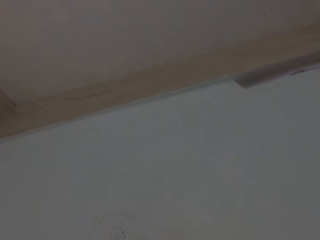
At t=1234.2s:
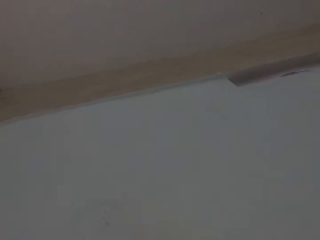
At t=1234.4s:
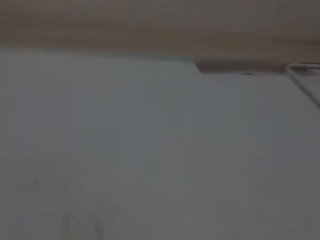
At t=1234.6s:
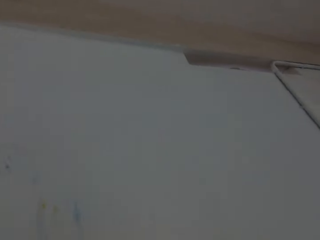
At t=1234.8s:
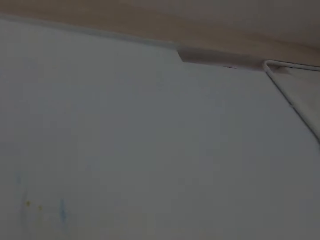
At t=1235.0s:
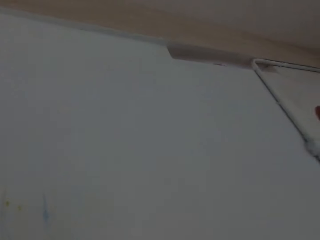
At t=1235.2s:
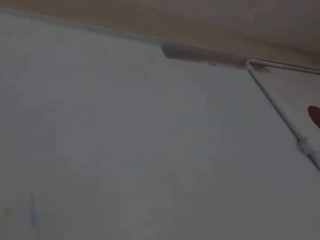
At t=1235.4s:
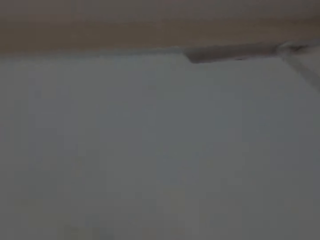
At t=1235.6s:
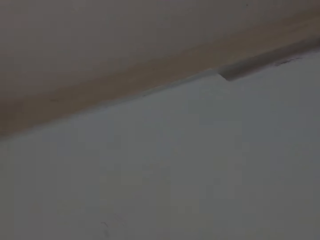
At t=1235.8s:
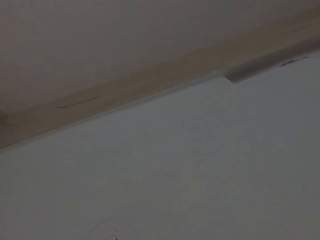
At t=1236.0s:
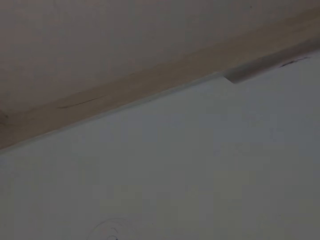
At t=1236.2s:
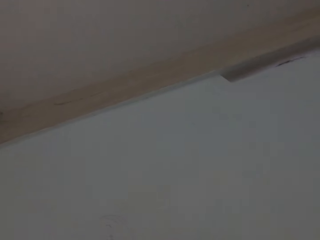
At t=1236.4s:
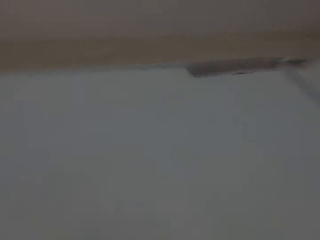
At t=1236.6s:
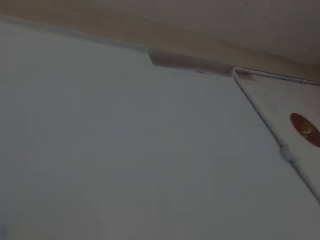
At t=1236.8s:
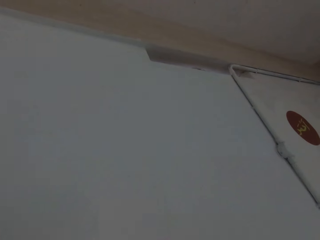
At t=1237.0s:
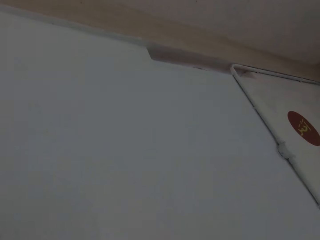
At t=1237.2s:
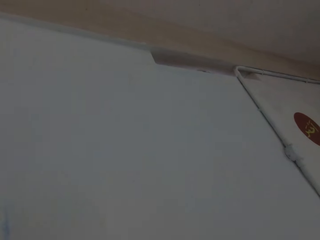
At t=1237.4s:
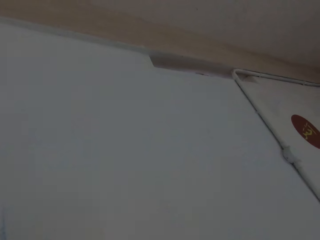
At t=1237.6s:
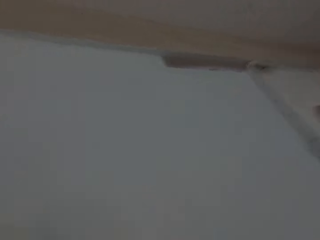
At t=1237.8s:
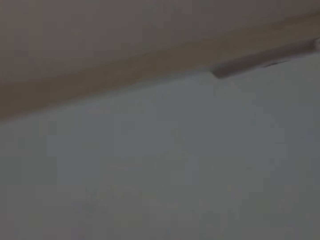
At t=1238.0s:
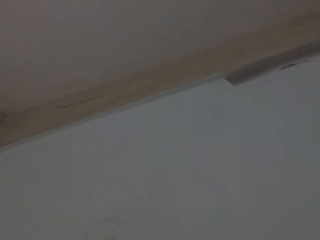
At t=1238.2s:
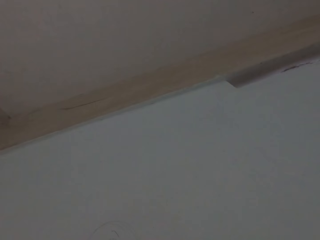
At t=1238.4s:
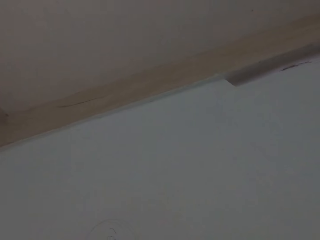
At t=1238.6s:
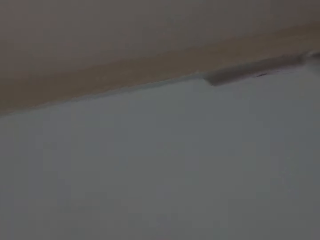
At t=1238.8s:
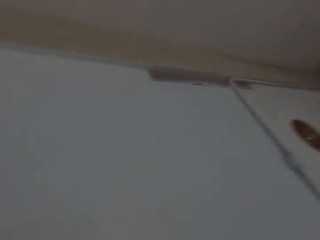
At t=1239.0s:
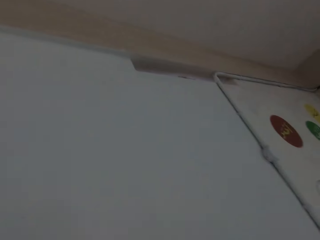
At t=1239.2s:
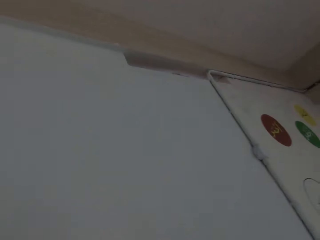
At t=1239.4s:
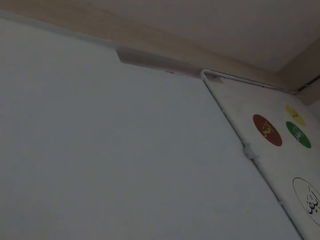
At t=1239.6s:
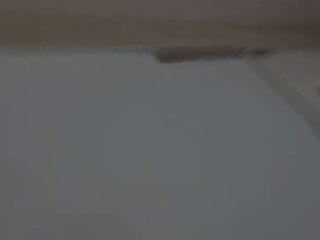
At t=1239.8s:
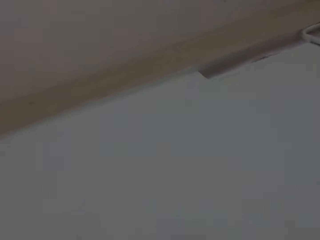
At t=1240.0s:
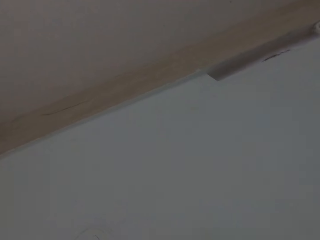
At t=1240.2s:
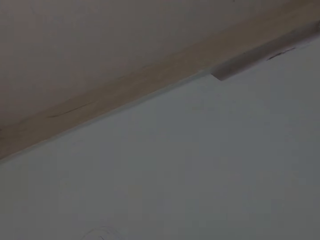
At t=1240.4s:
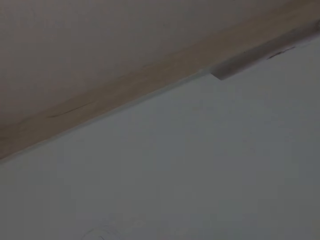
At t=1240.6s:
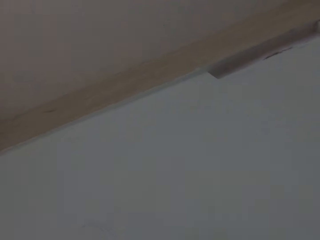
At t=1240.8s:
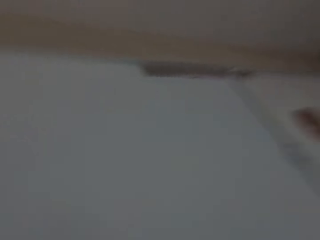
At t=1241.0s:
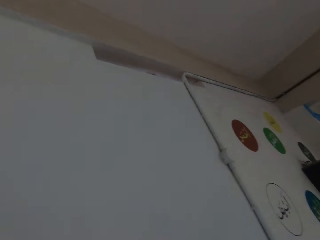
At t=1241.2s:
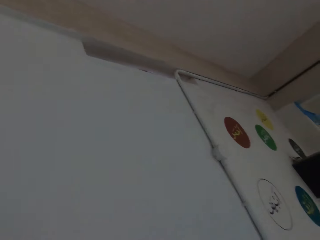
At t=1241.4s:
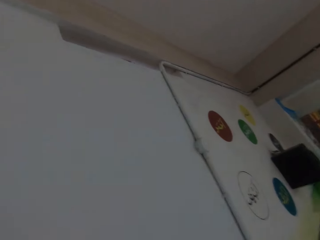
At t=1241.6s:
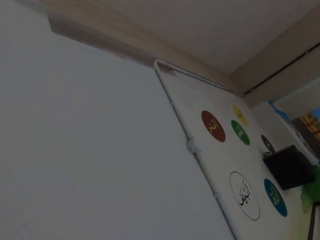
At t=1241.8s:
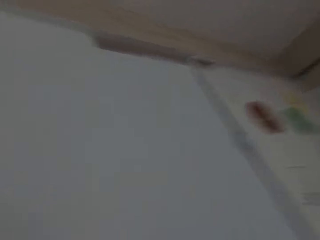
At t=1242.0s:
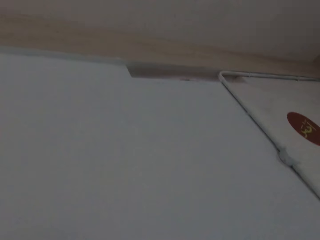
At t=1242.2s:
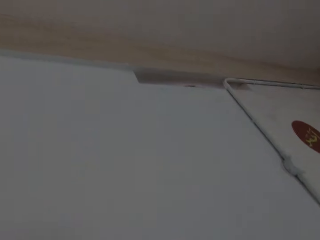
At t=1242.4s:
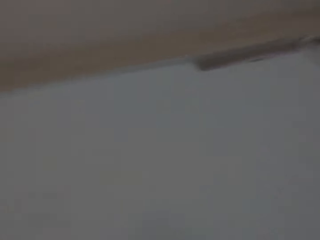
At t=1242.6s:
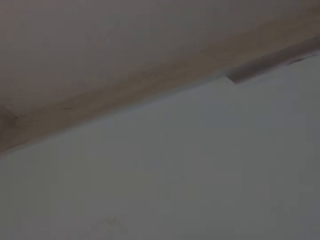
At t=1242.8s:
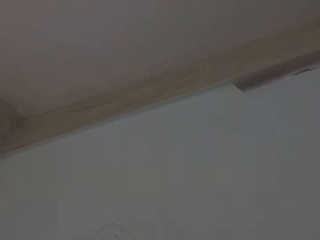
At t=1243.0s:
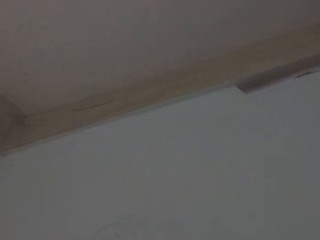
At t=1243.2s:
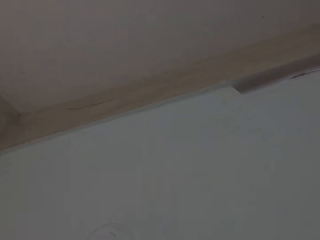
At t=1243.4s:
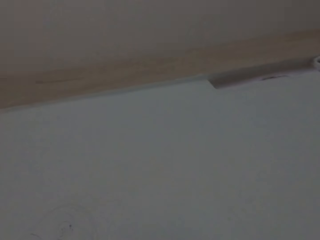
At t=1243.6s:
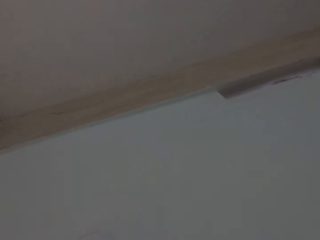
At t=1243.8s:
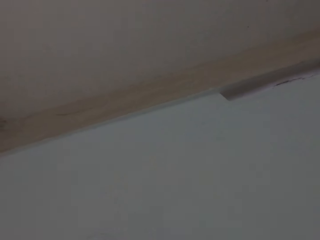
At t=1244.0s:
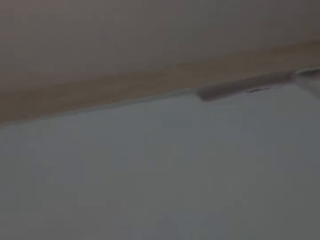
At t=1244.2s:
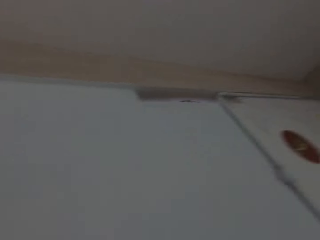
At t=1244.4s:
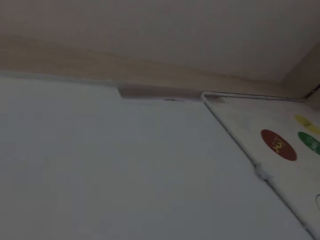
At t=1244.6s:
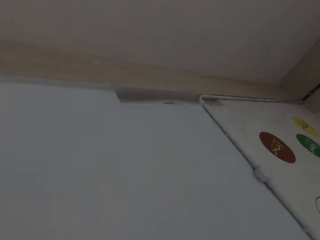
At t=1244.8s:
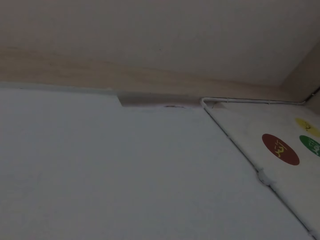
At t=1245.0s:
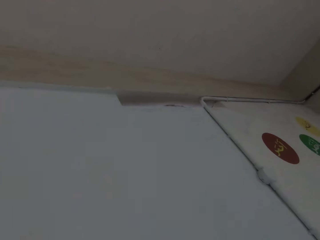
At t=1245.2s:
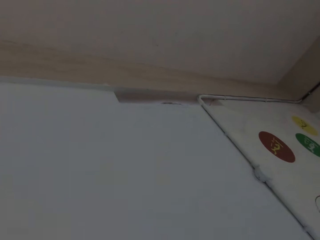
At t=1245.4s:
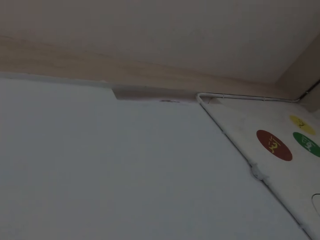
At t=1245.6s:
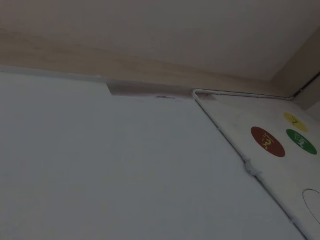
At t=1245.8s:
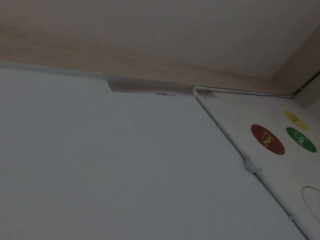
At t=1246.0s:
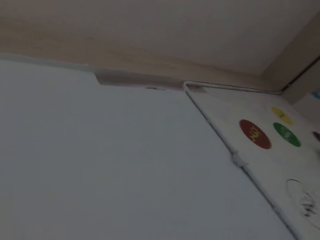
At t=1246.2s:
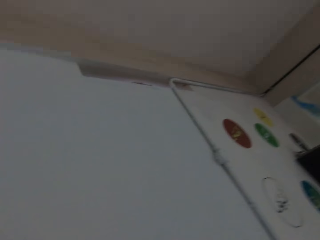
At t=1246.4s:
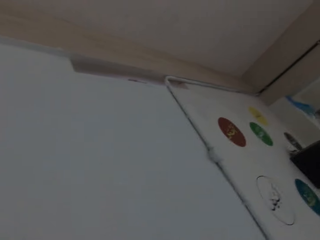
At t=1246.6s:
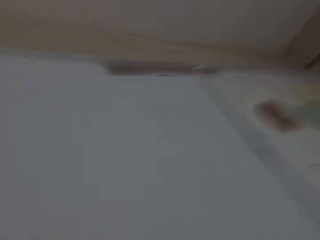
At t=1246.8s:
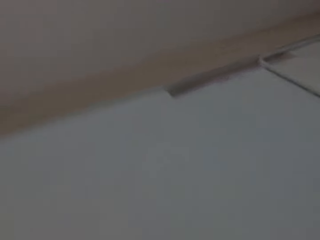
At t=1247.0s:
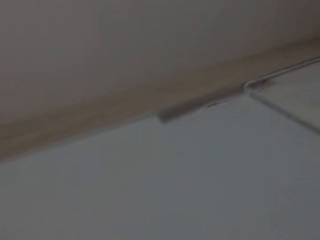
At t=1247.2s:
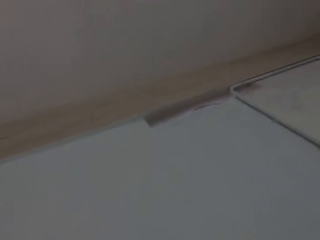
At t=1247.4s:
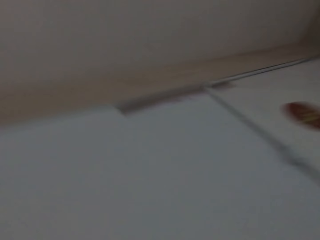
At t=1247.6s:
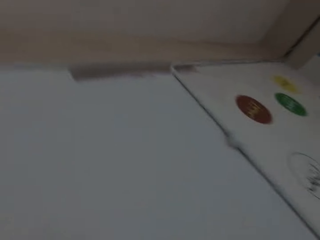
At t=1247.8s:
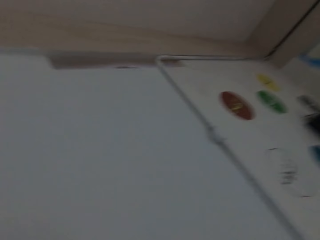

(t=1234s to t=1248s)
The camera wearer looks around the wall. They look at the electricity pipe. They look at the sides of the wall. They look at the electricity pipe.

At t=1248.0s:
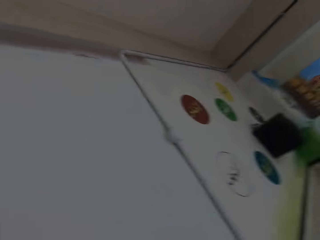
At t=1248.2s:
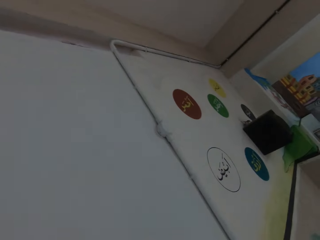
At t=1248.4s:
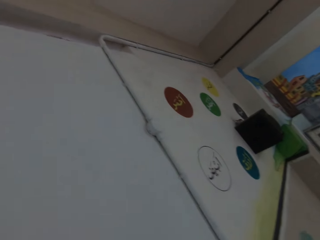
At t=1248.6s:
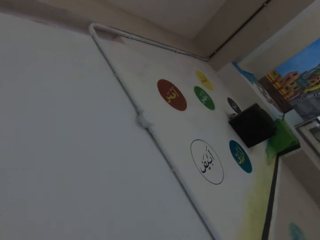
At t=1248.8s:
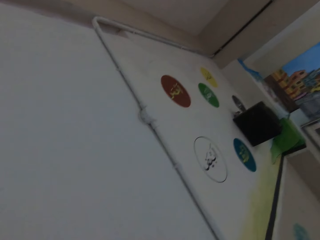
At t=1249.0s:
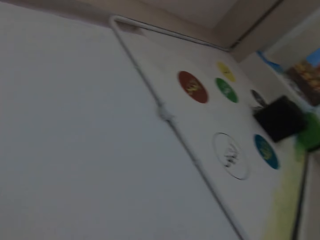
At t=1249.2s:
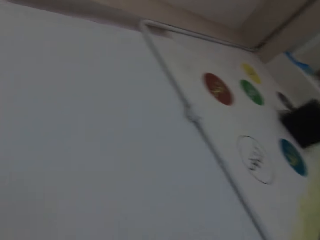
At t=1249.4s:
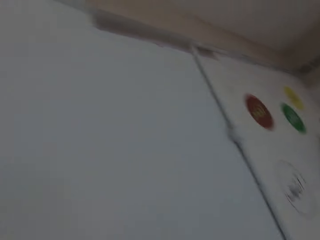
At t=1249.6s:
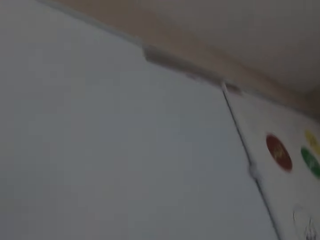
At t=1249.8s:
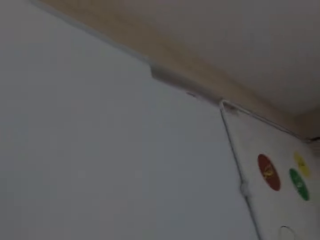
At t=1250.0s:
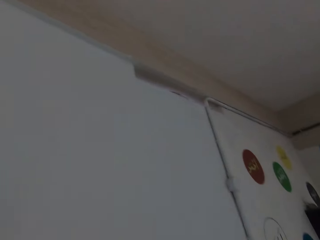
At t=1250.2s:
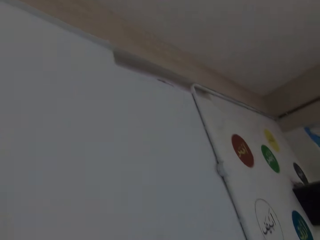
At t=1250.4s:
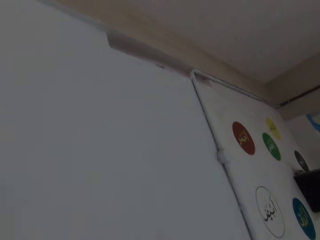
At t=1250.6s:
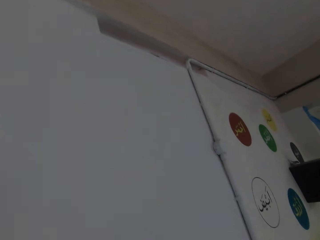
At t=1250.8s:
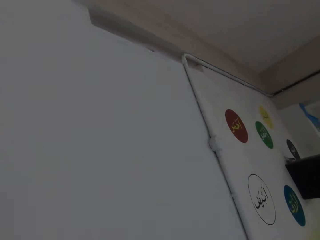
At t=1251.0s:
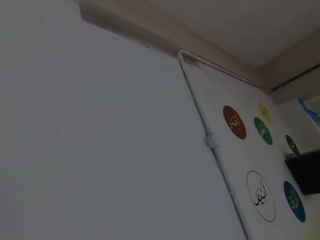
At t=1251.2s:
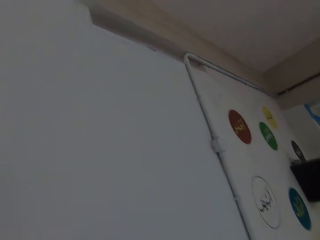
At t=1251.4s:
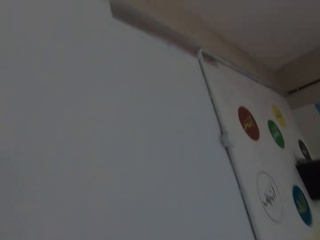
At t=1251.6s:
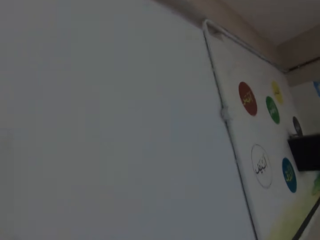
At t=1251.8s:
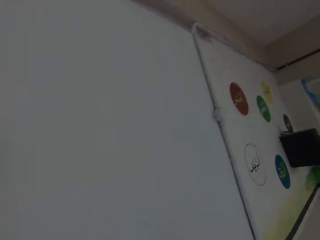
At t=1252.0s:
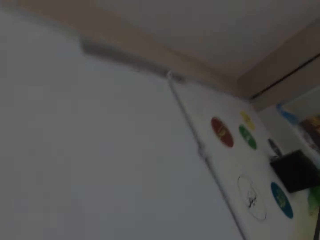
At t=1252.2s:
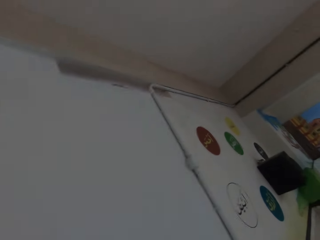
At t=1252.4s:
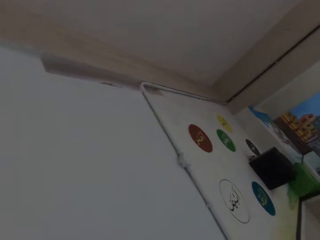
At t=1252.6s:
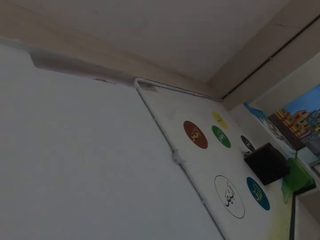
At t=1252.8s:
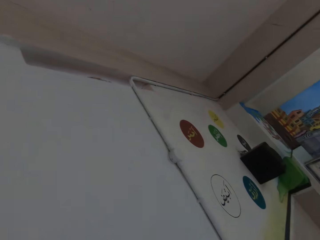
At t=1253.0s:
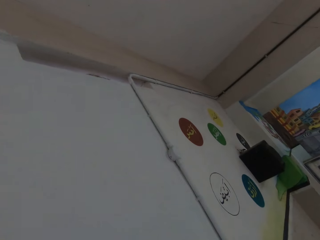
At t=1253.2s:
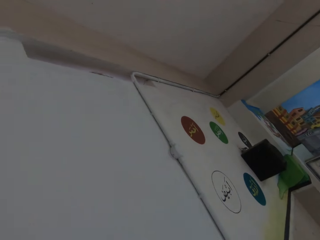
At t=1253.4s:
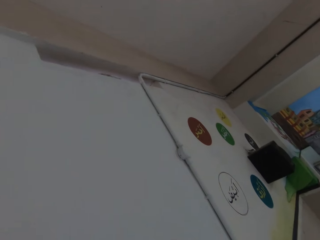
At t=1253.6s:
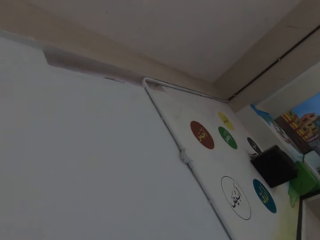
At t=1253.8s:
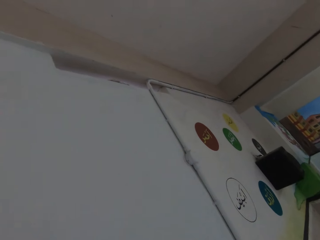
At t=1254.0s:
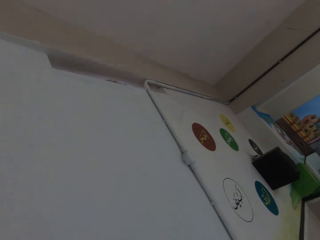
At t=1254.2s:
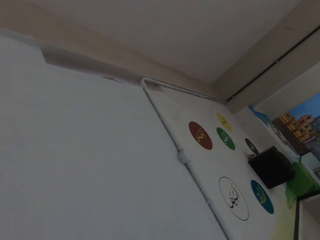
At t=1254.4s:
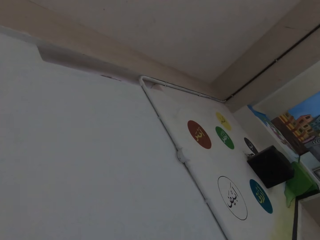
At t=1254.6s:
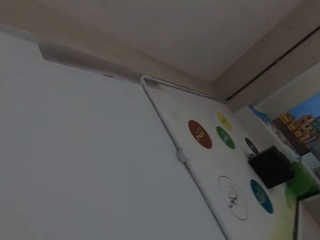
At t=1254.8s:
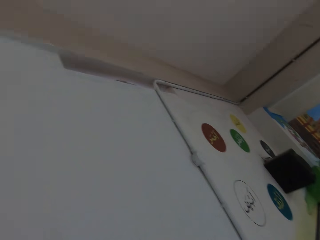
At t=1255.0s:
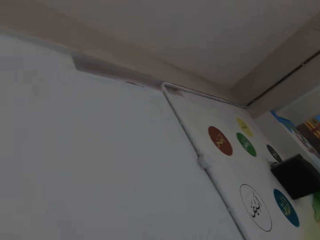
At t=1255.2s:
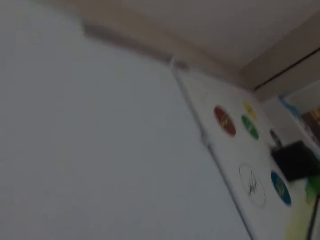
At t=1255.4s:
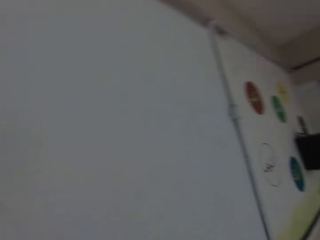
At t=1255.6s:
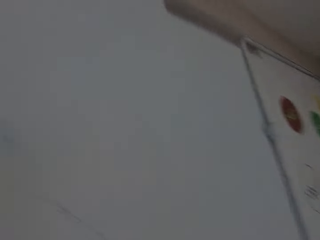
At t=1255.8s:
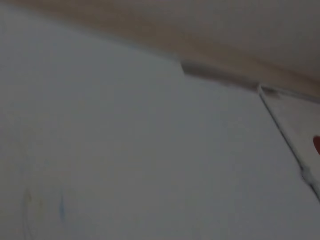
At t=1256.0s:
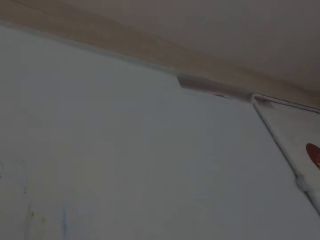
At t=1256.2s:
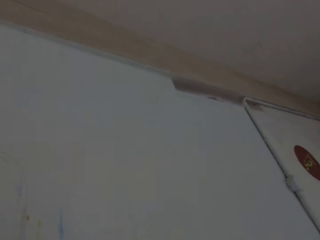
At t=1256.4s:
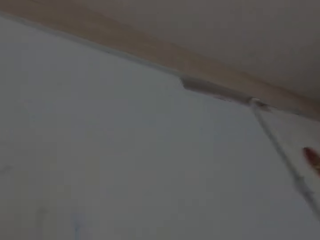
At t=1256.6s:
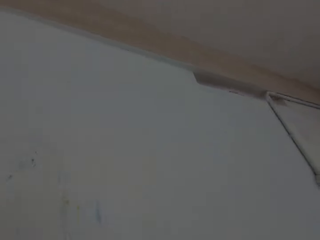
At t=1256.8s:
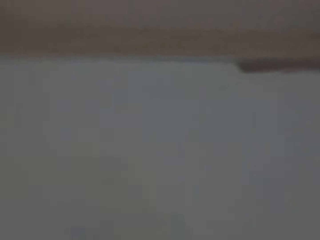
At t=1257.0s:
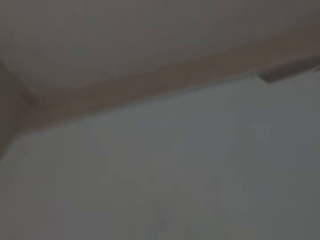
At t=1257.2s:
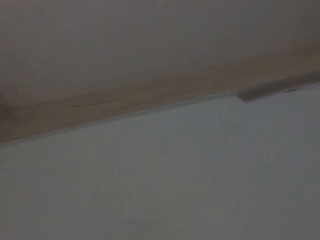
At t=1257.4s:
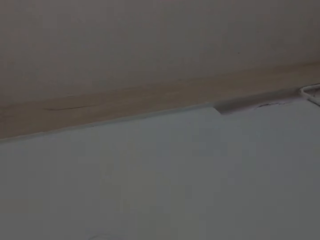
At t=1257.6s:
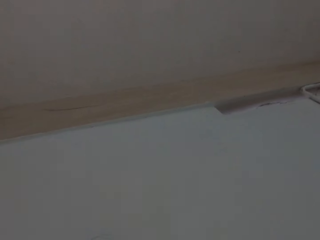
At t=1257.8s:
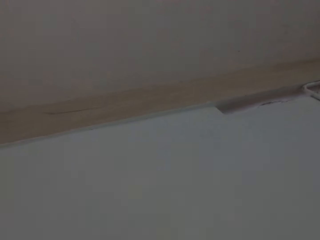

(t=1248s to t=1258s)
The camera wearer looks at something.
